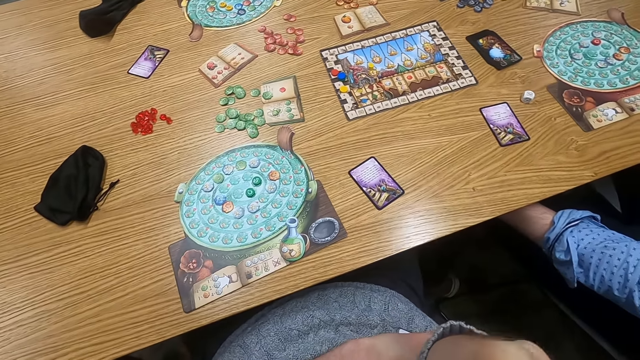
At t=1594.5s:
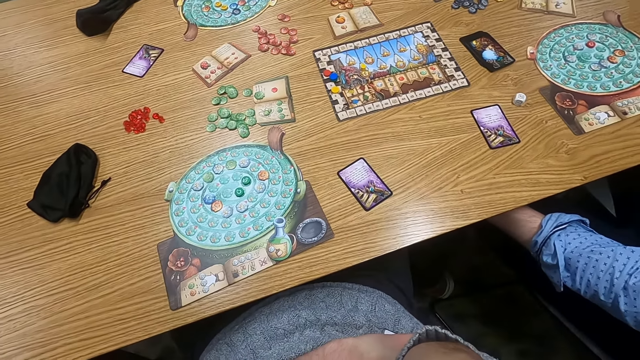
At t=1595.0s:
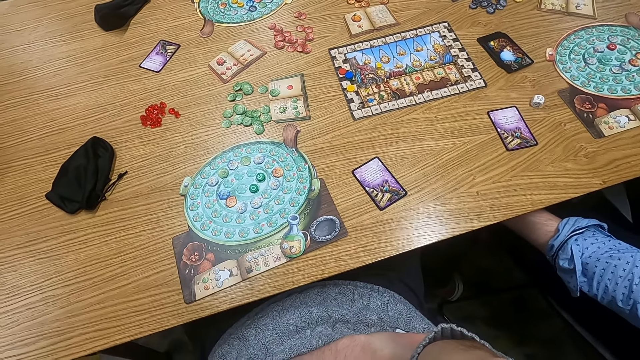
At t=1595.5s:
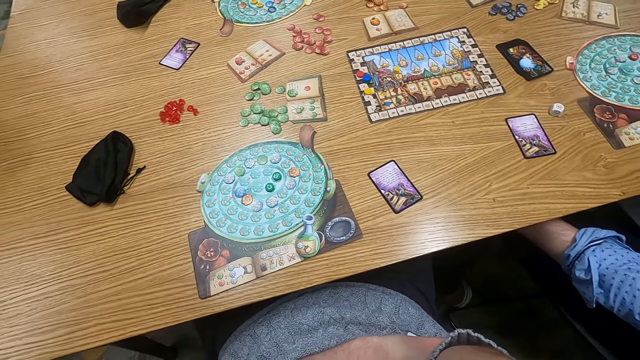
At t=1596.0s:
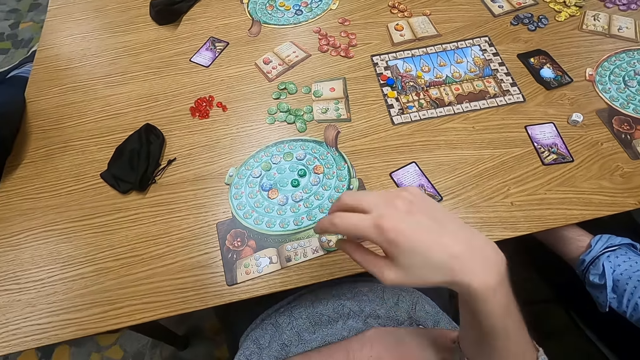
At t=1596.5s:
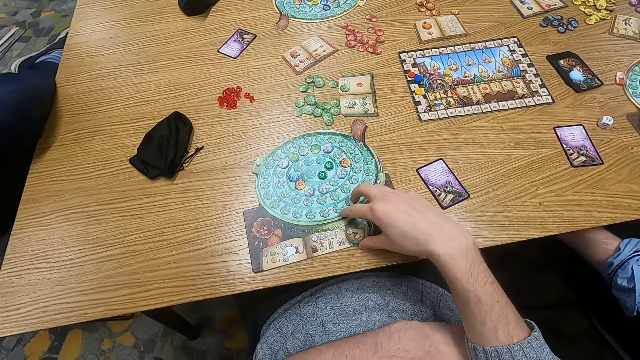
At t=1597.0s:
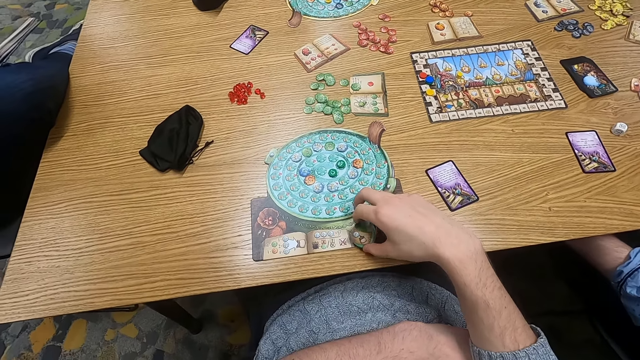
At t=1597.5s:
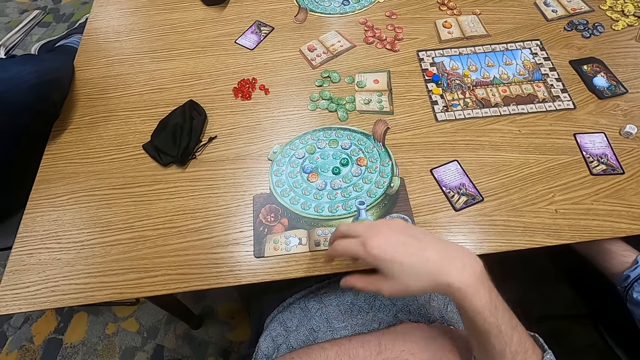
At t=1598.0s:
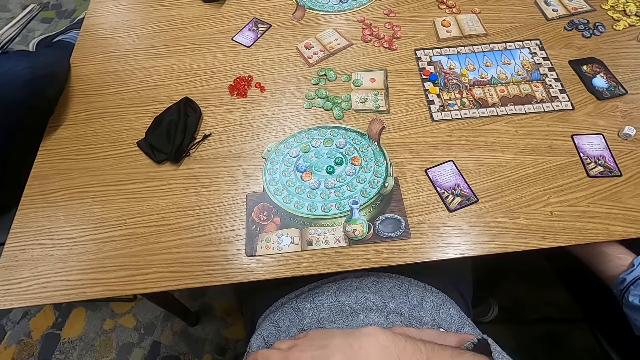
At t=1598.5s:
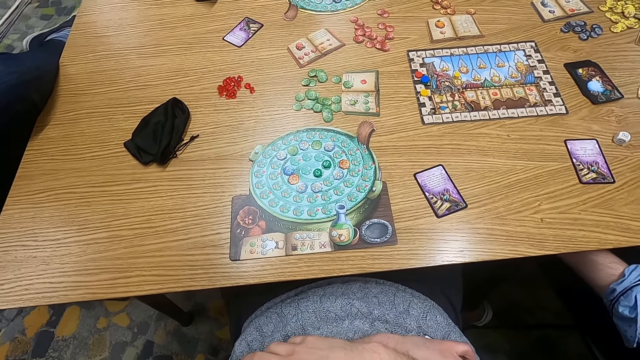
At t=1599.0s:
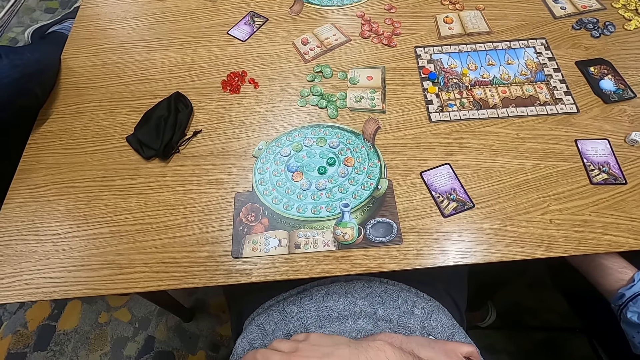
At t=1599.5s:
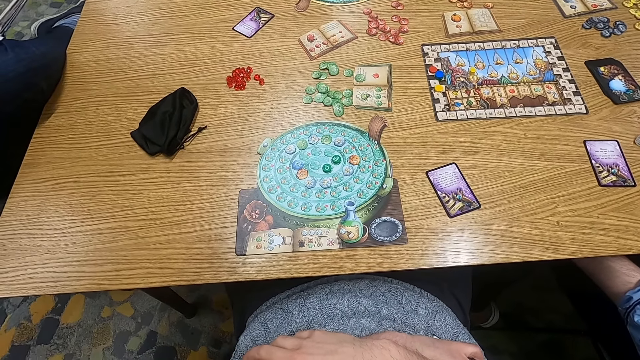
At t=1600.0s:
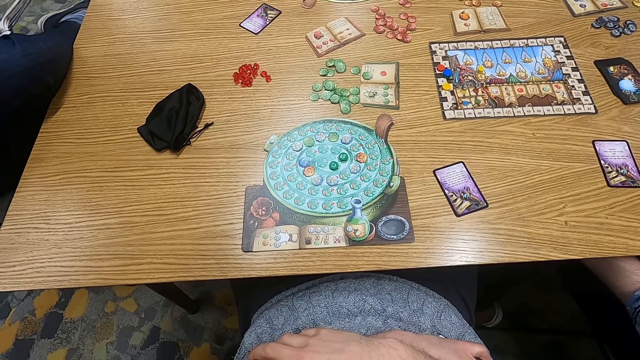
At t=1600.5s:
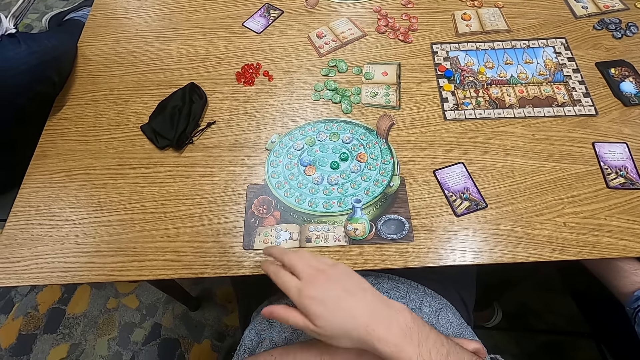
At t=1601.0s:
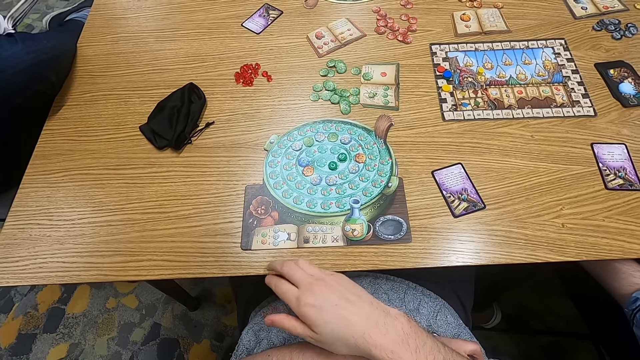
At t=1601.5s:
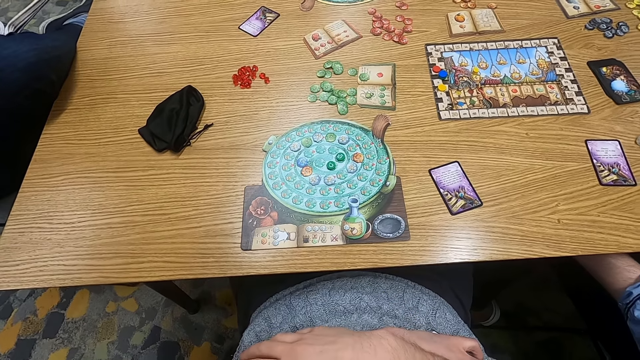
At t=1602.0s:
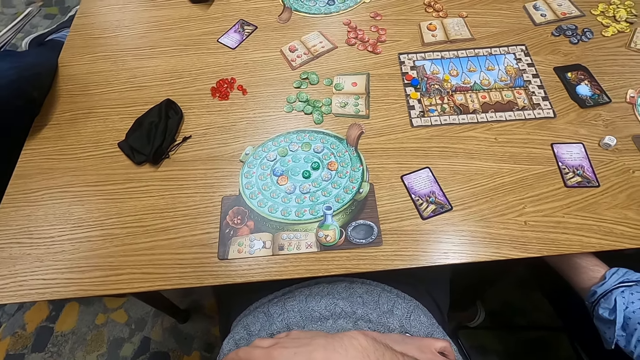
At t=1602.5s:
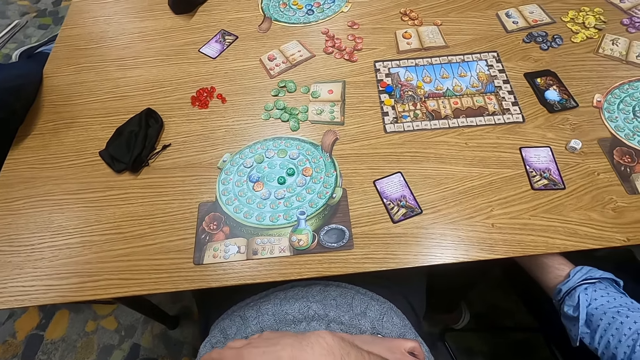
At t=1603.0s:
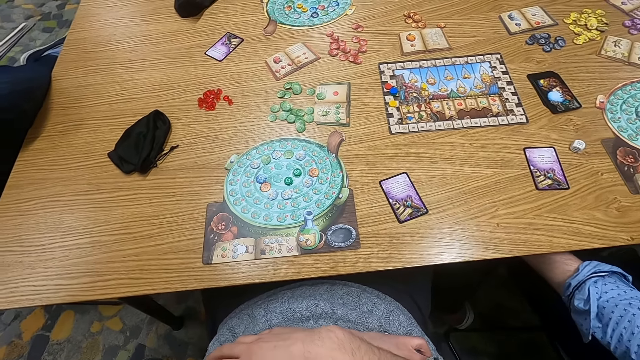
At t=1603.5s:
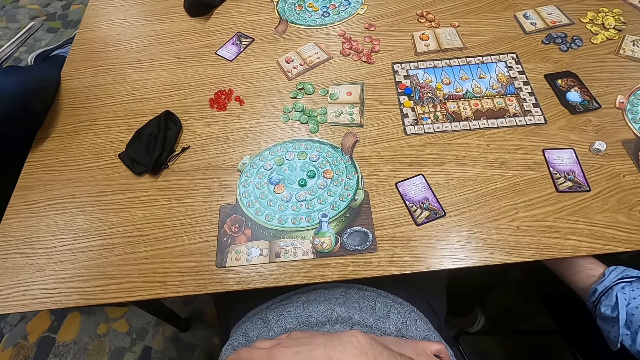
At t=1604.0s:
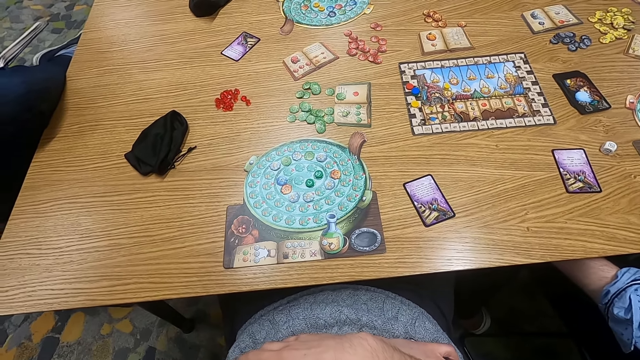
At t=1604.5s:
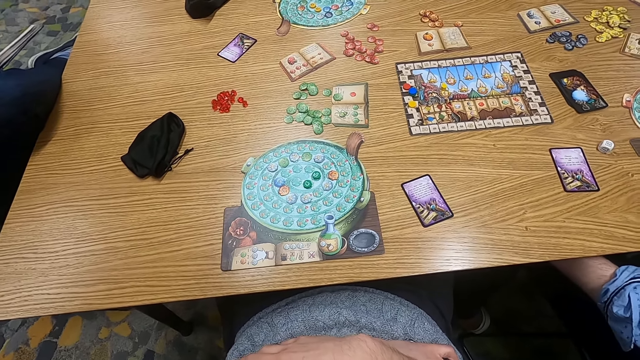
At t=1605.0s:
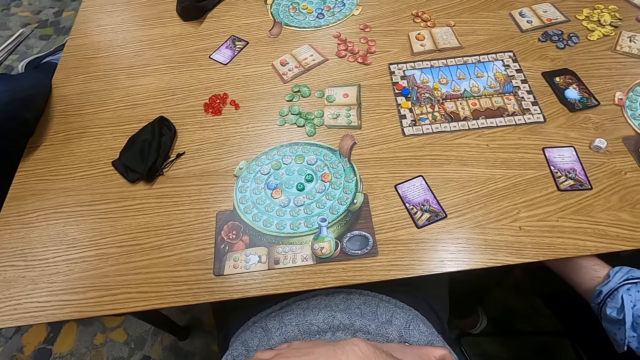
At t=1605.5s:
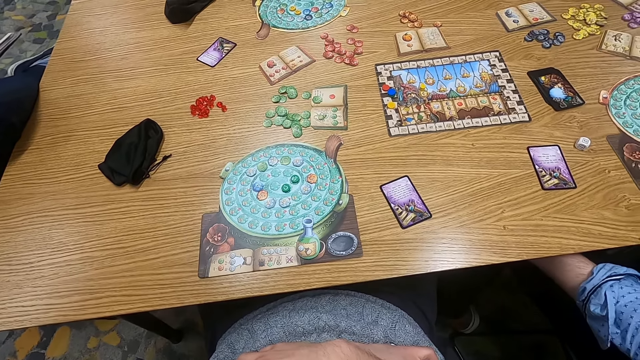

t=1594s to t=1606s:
The camera wearer holds a paper. They touch a board. They turn to the side.

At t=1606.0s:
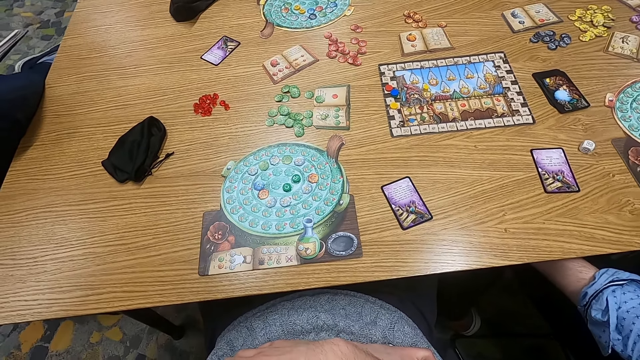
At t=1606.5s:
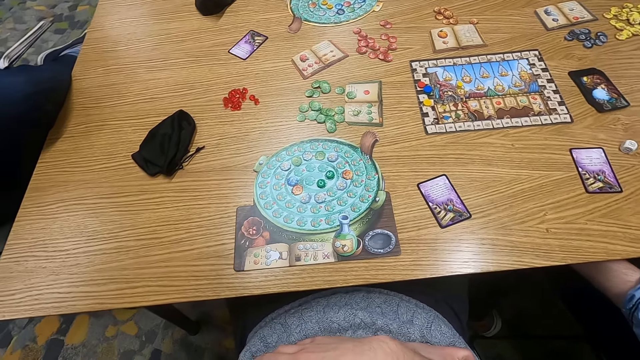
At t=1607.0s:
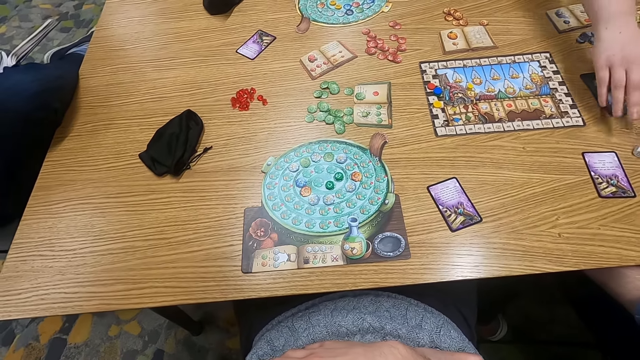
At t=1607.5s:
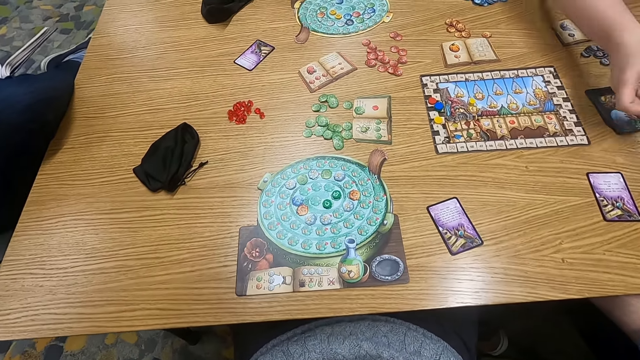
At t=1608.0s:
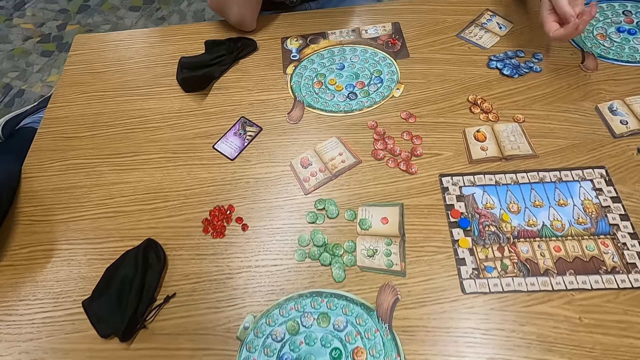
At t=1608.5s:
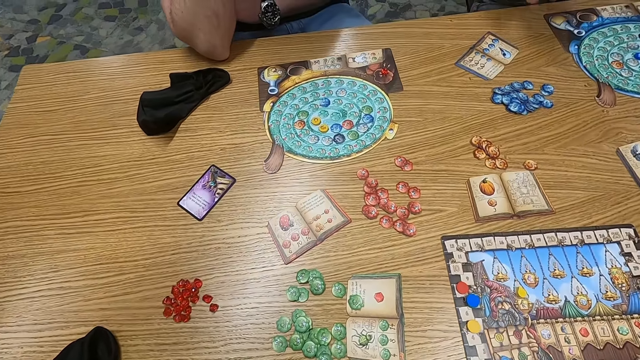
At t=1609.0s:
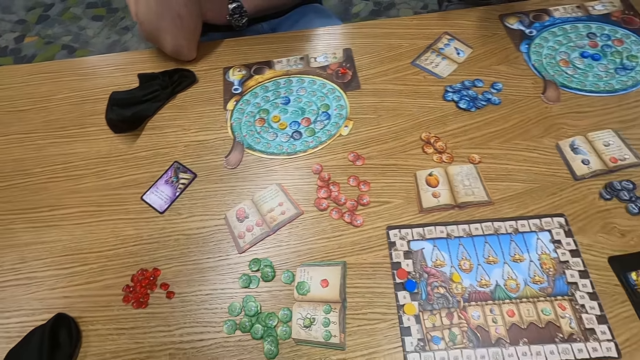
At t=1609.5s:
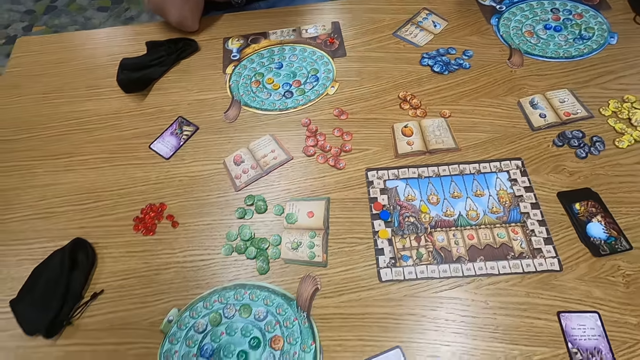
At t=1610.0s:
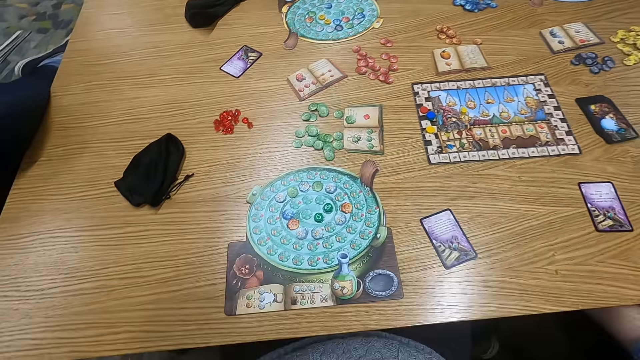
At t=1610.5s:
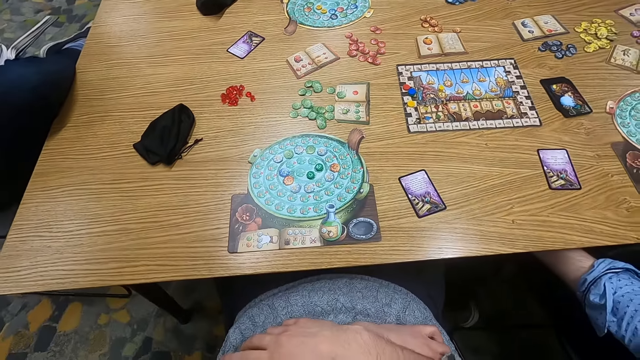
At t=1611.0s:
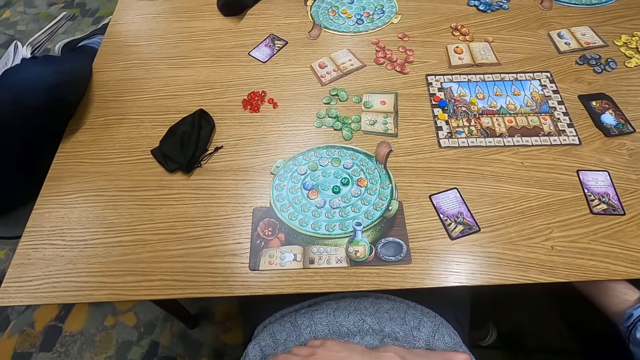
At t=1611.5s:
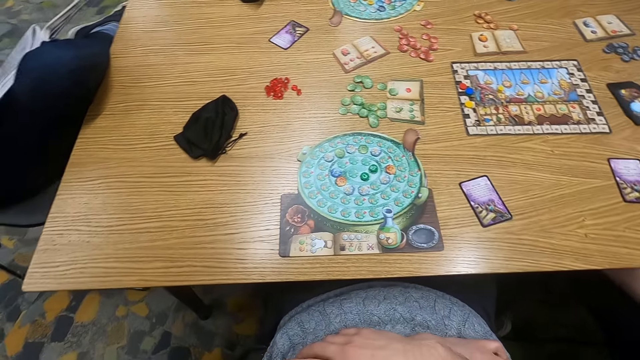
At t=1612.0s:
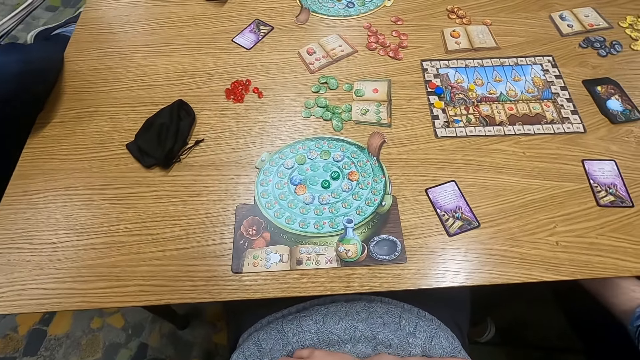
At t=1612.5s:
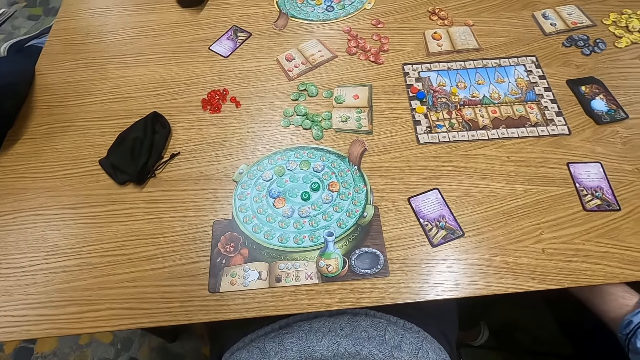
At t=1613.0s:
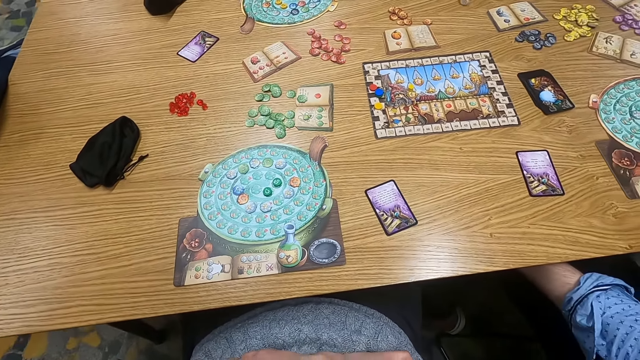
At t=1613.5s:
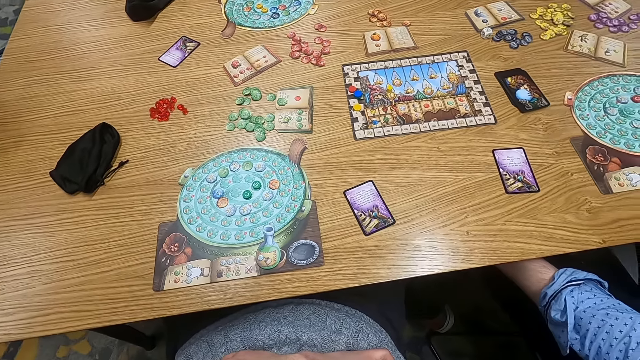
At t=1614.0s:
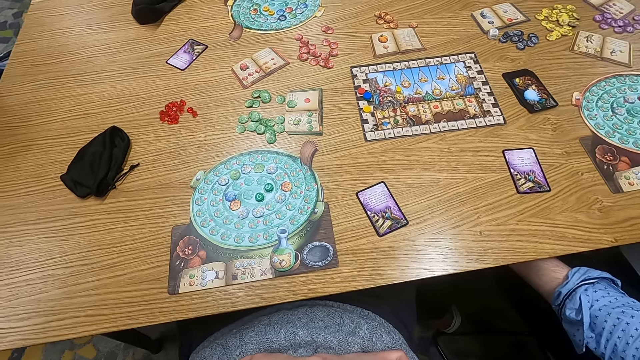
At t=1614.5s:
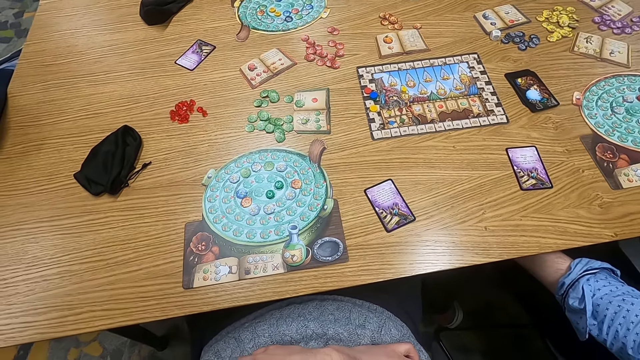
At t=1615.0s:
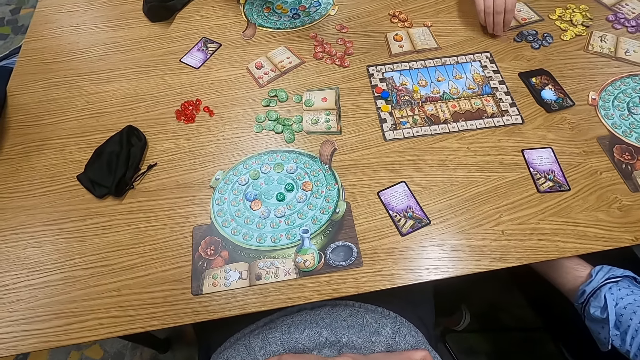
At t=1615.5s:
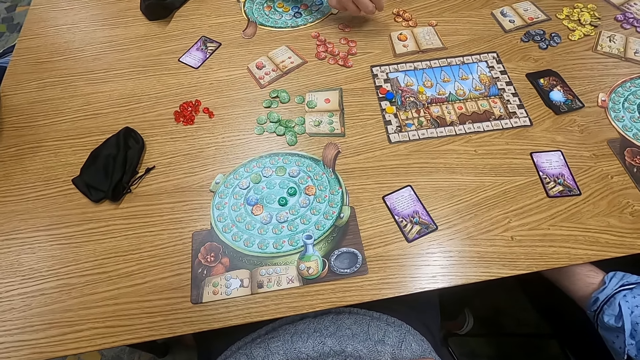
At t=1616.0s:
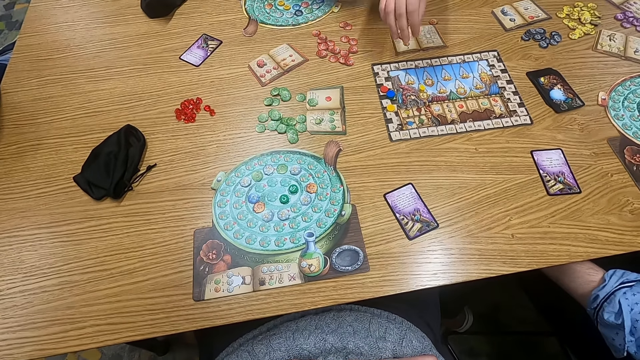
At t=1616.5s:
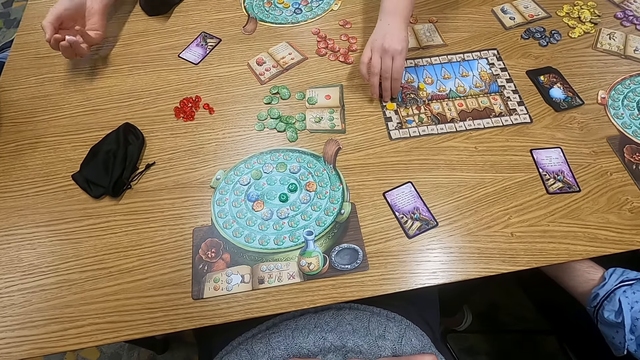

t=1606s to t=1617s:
A man picks up a dice. The man drops the dice on the table. The man holds the dice on the table. The man hands the dice to another man.
